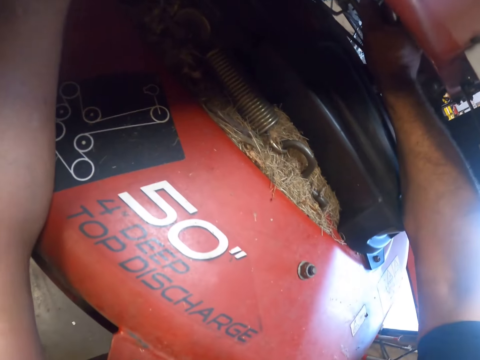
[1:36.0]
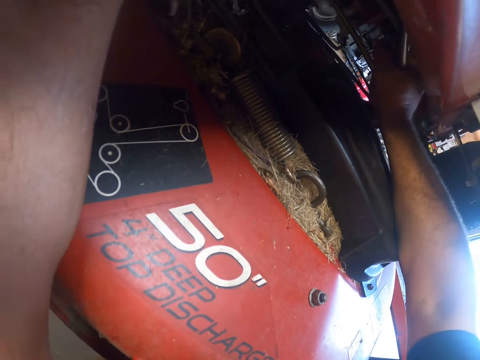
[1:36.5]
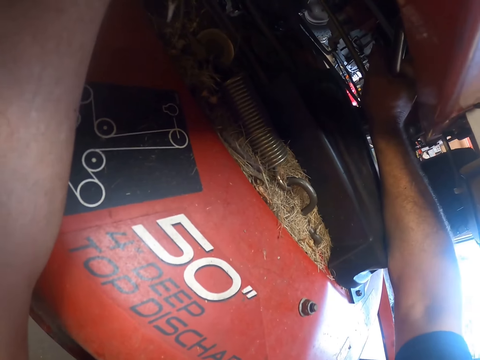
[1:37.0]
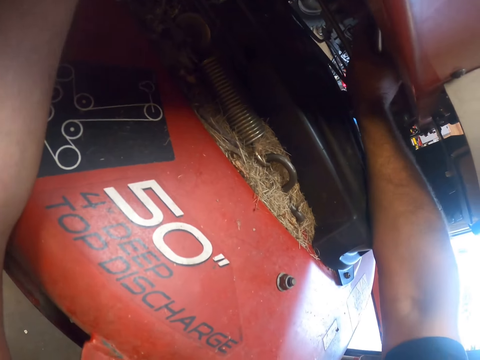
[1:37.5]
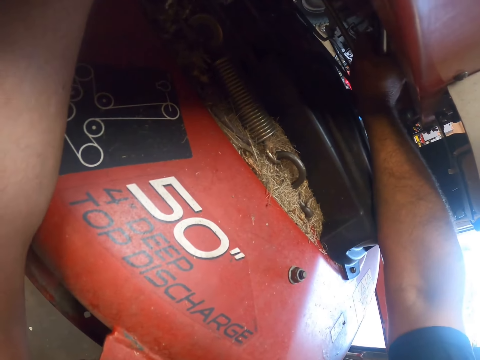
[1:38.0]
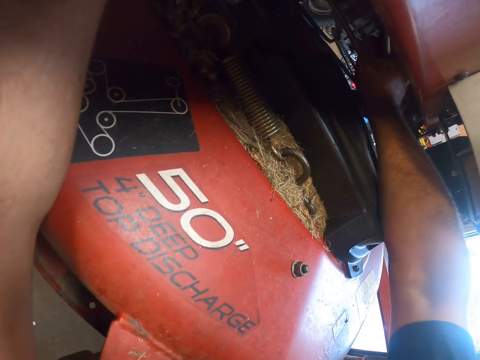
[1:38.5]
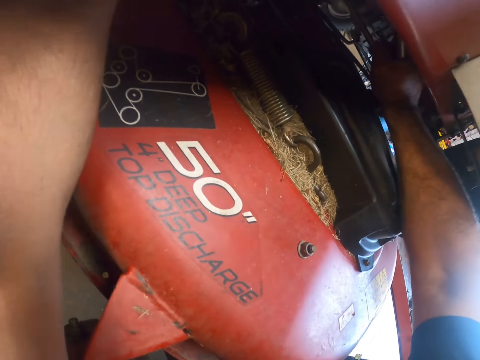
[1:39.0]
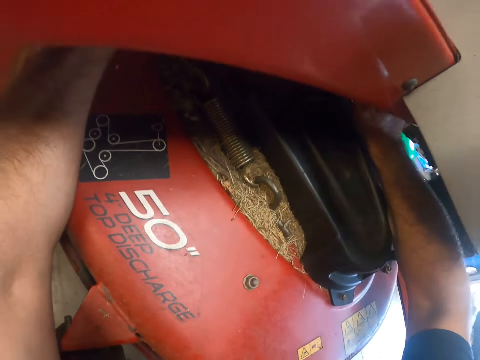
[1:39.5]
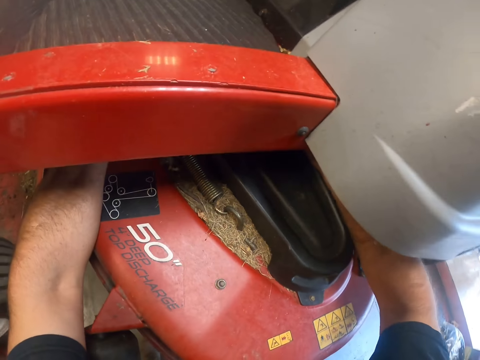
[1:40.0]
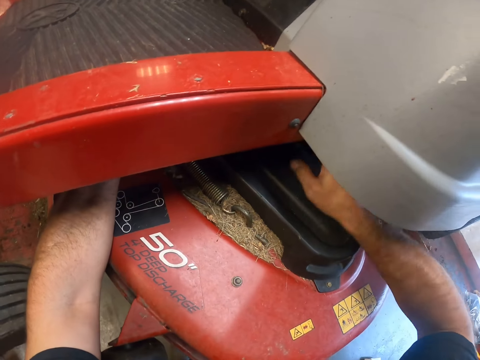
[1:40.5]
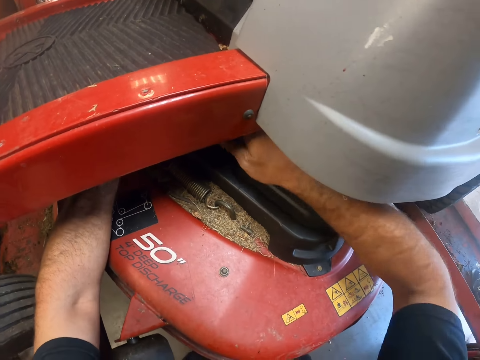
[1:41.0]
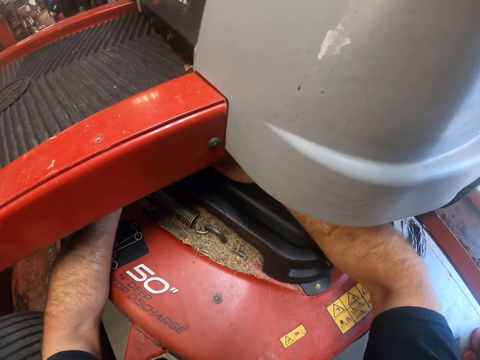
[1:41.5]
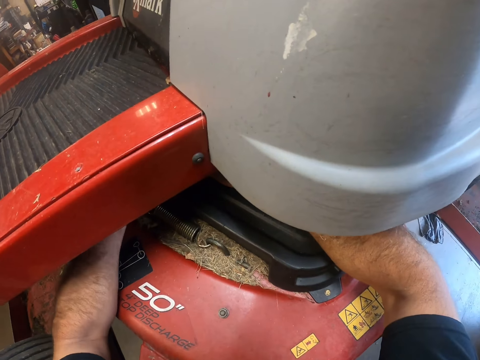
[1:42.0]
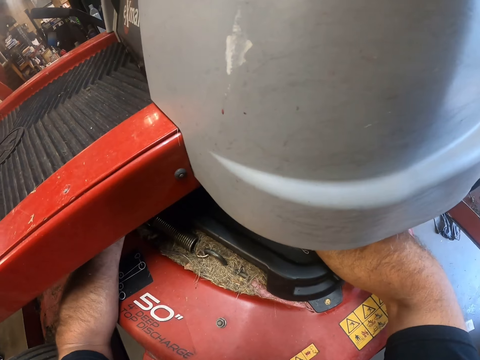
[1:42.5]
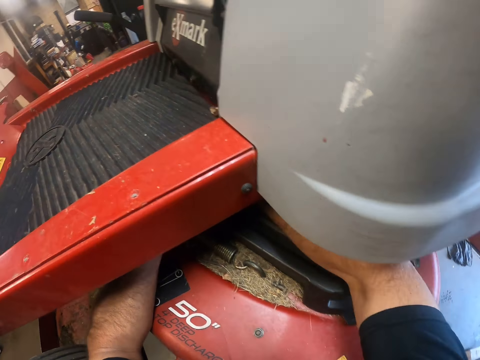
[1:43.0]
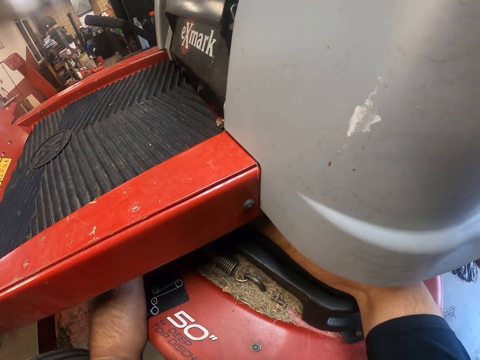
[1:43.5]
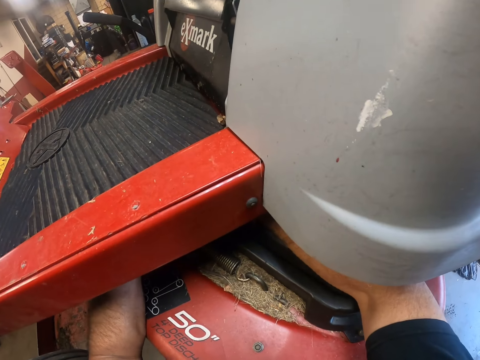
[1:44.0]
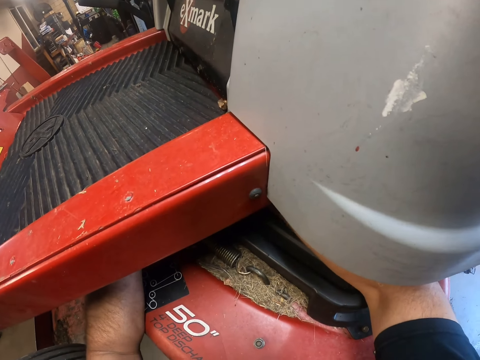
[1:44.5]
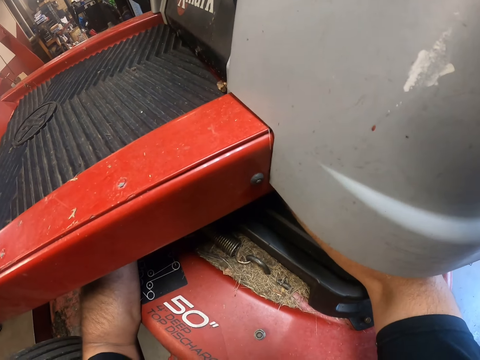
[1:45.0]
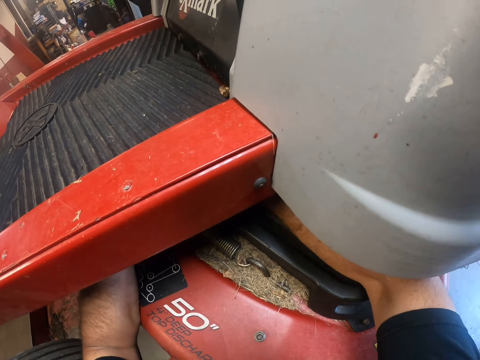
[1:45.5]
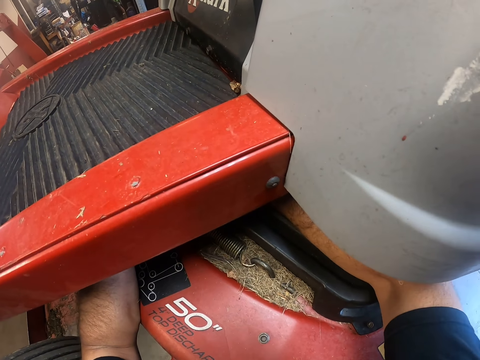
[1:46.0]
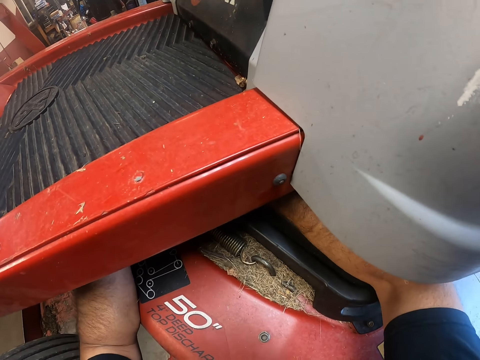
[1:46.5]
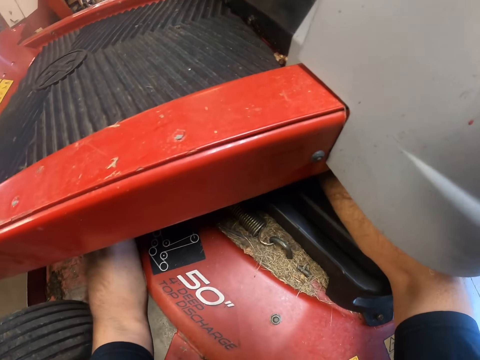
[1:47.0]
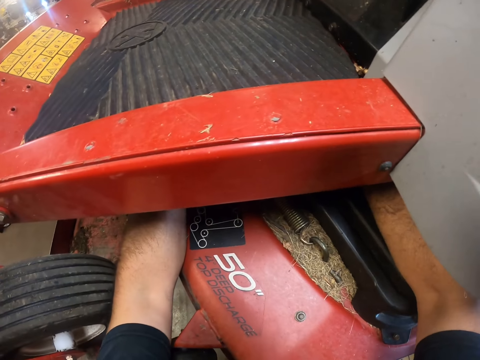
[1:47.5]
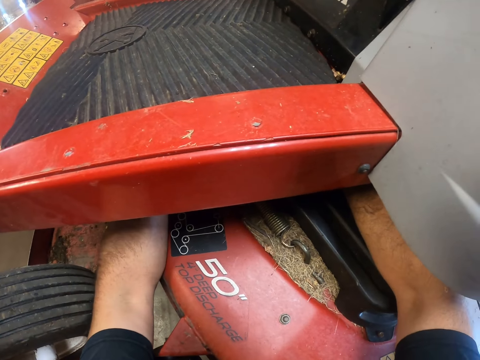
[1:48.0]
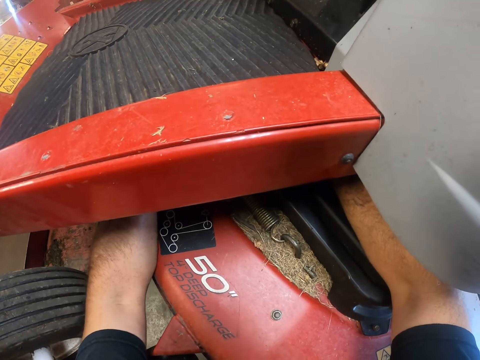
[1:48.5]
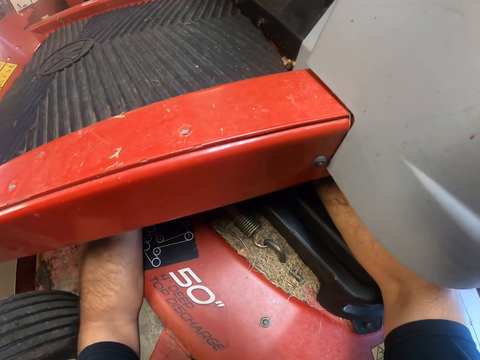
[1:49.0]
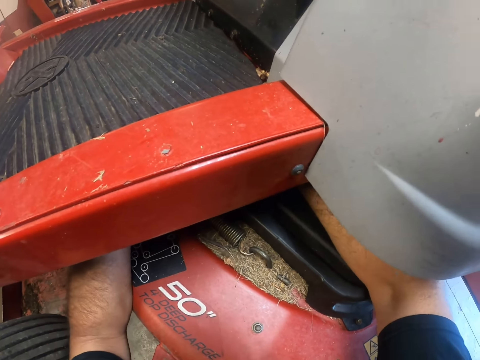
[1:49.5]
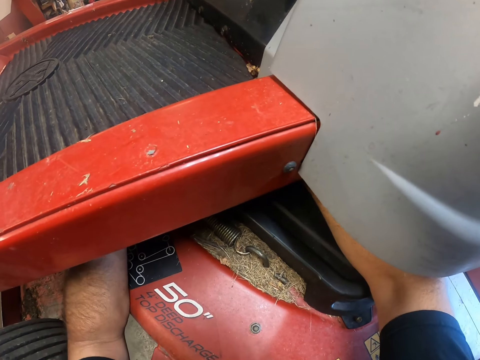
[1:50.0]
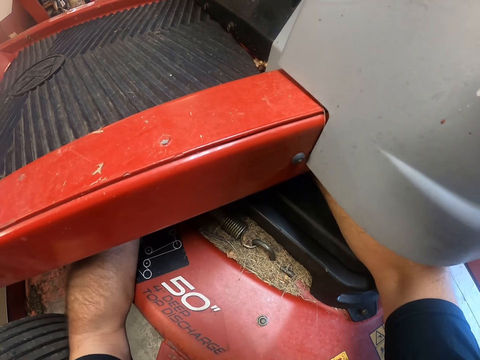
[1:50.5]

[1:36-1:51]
The camera wearer tightens a bolt of the lawnmower with a torque hook wrench. They look around. They repair the lawnmower.

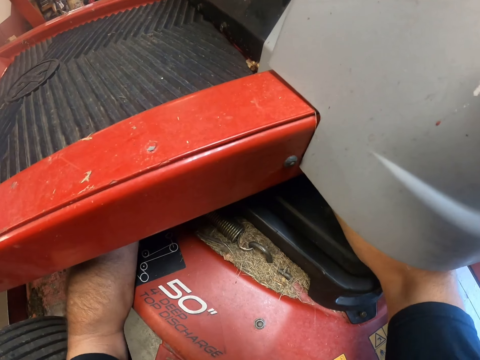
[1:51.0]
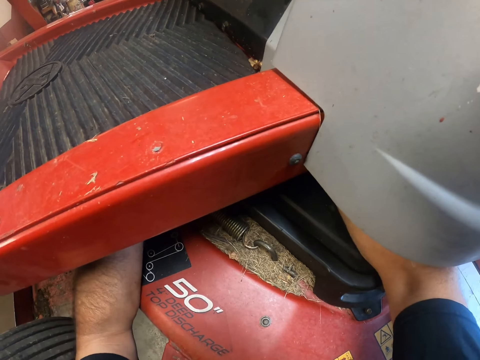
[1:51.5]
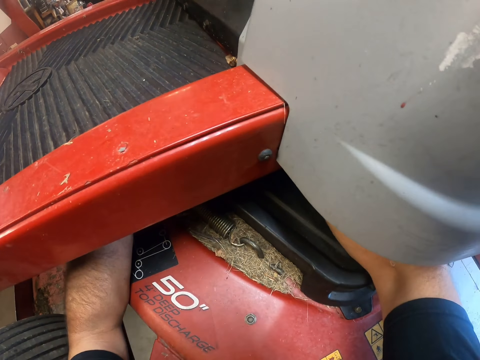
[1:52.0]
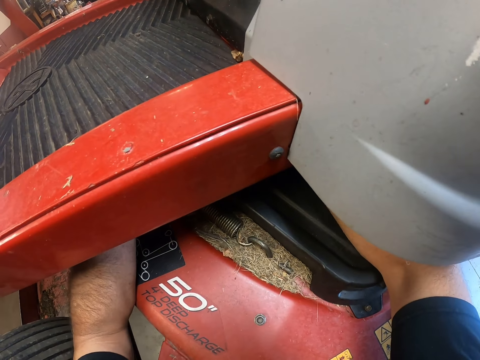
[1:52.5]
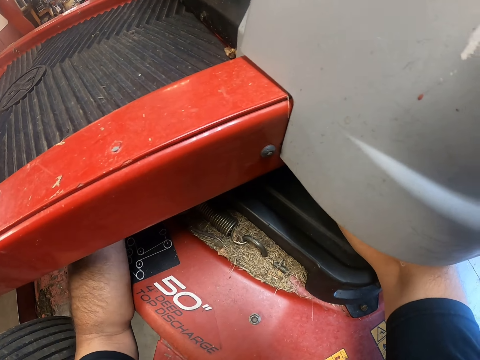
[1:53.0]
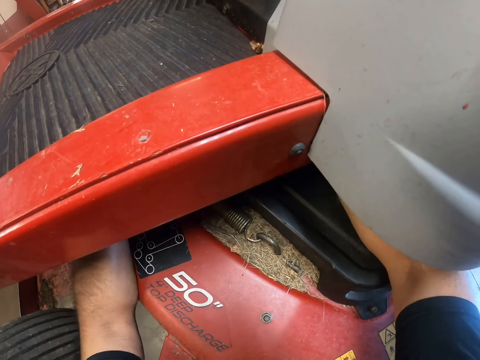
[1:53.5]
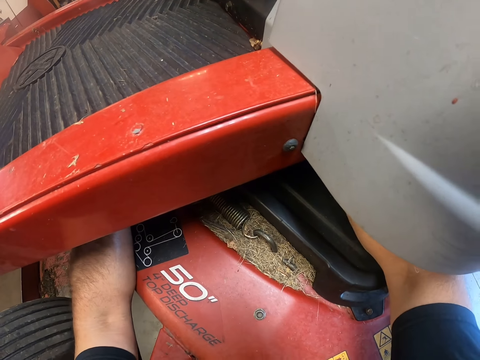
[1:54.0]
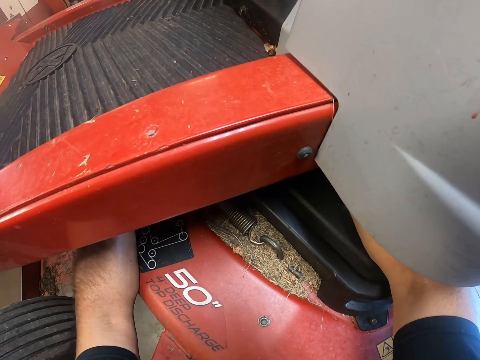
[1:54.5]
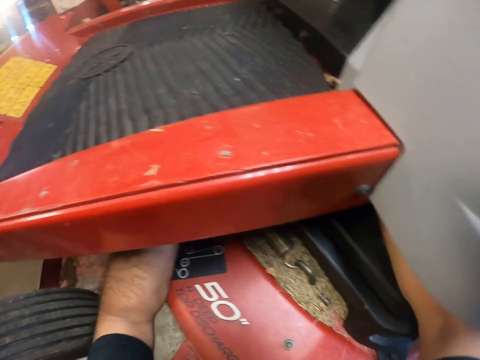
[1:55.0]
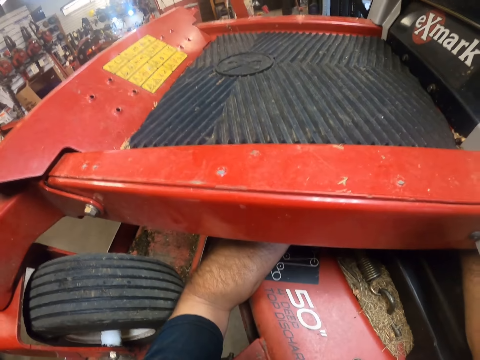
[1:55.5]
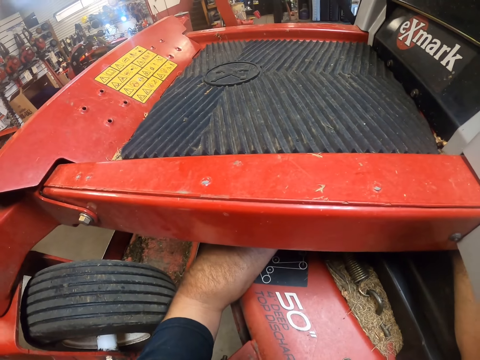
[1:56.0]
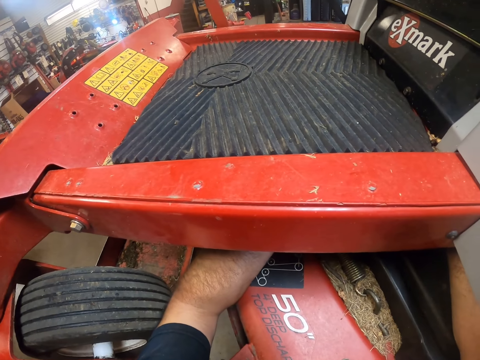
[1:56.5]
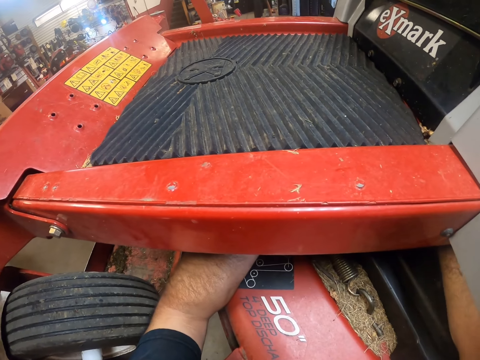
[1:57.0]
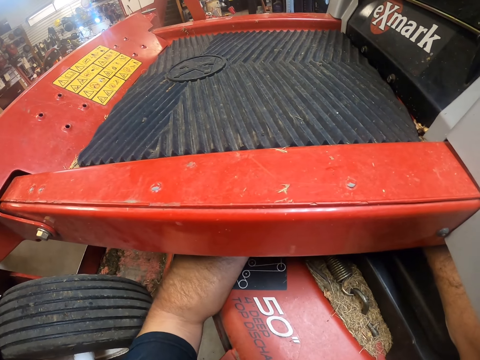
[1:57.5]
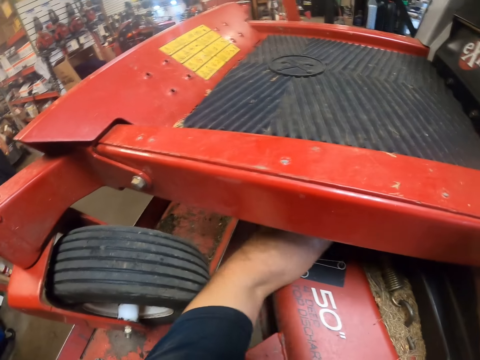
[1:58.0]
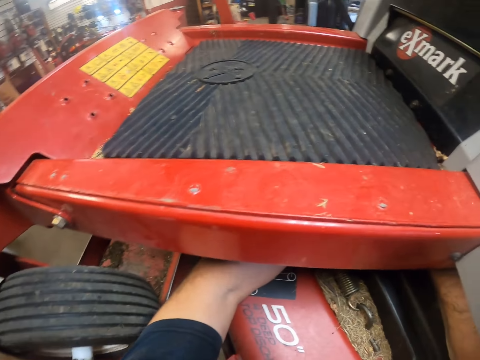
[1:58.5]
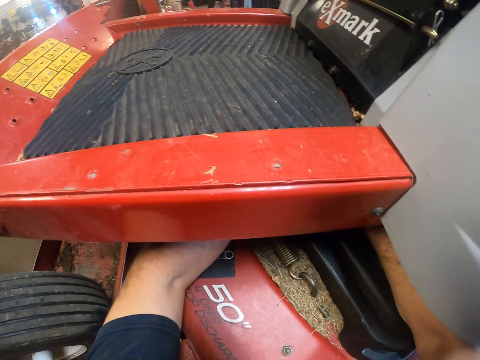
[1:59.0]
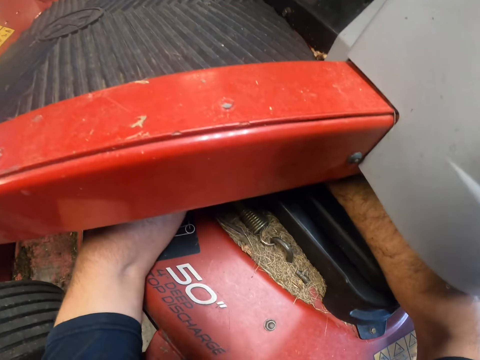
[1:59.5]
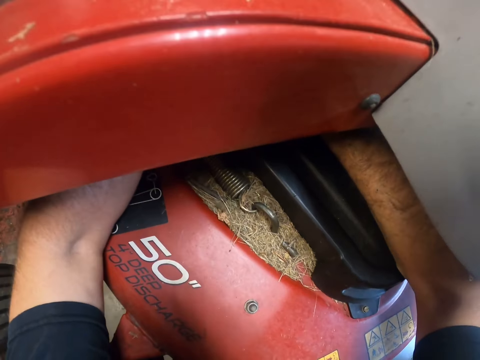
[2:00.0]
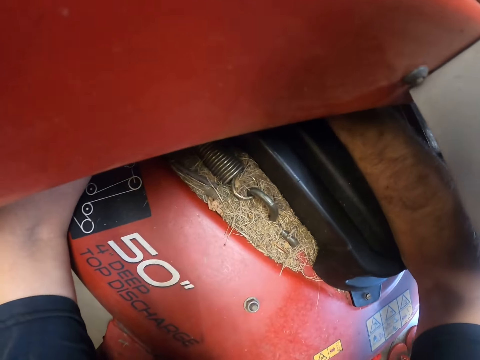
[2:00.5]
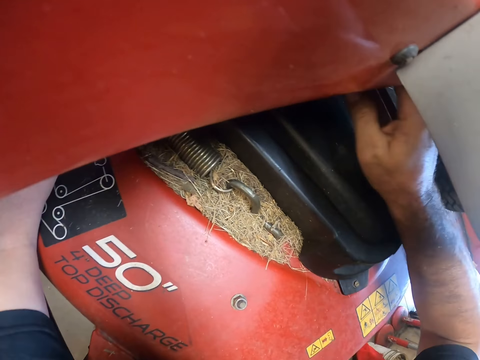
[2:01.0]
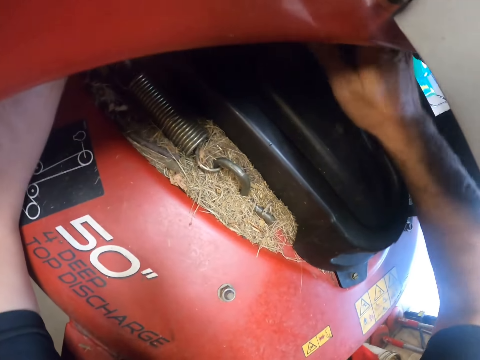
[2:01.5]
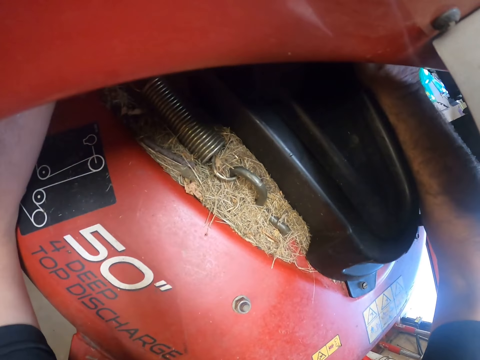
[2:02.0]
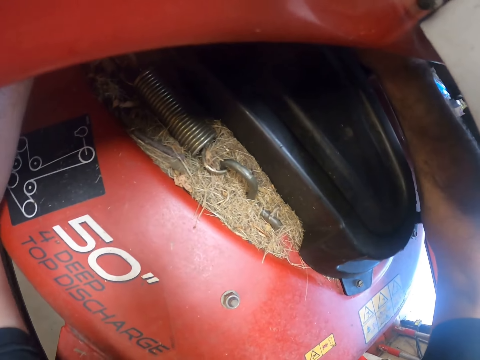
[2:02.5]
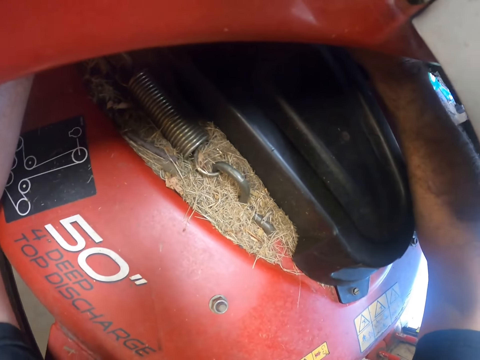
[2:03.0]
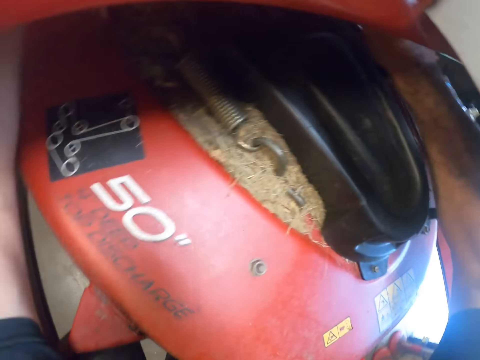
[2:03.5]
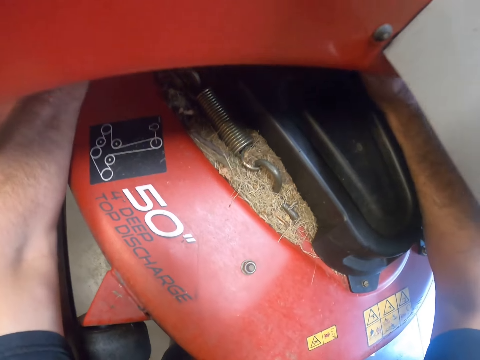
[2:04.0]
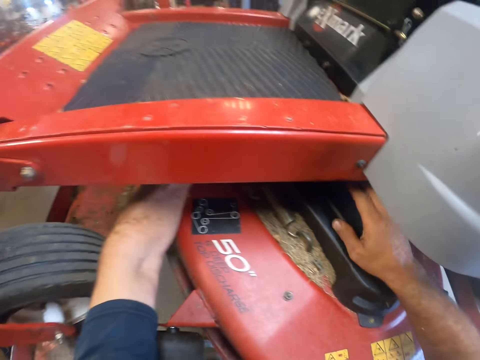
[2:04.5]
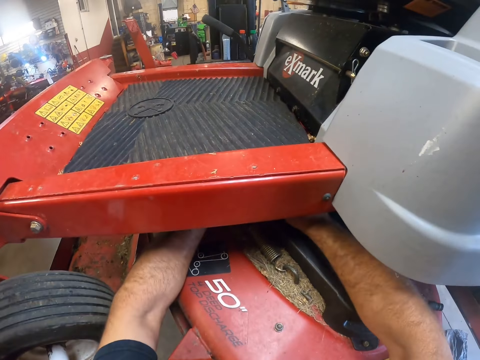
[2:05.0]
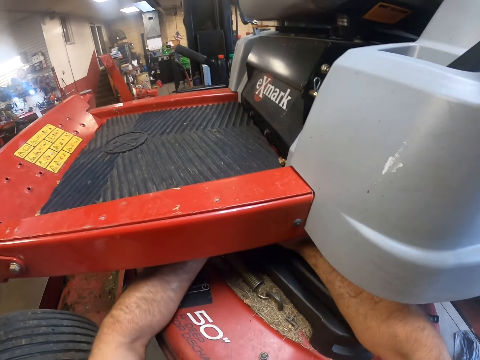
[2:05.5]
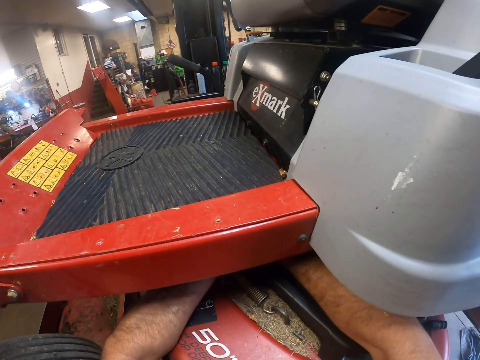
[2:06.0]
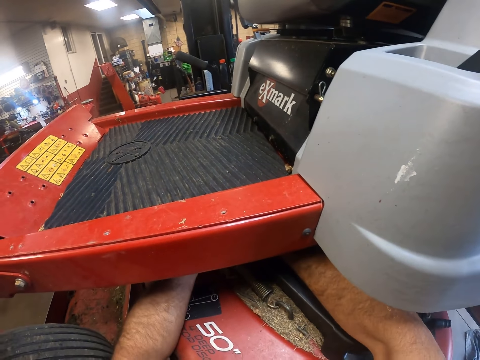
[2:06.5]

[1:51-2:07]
The camera wearer looks around. They repair the lawnmower.
